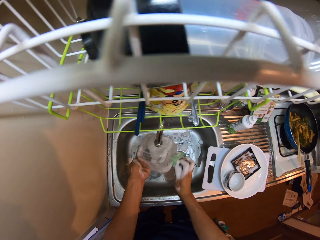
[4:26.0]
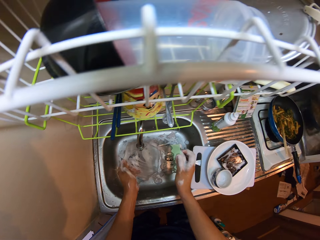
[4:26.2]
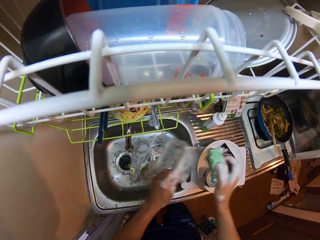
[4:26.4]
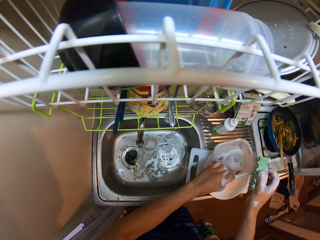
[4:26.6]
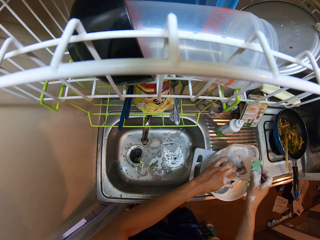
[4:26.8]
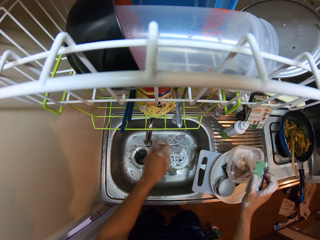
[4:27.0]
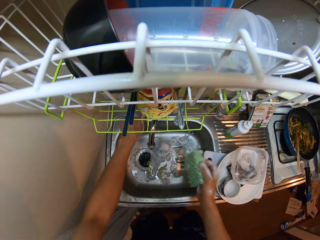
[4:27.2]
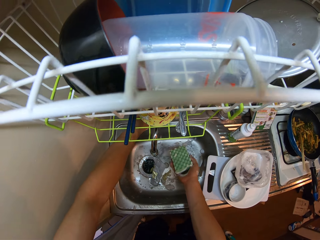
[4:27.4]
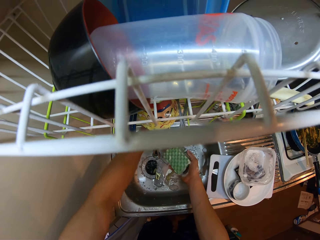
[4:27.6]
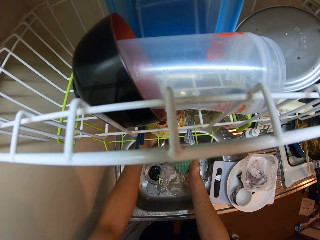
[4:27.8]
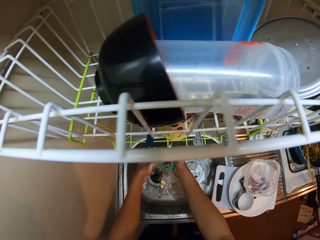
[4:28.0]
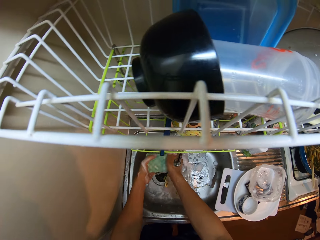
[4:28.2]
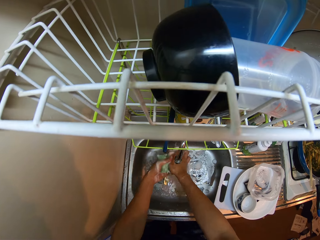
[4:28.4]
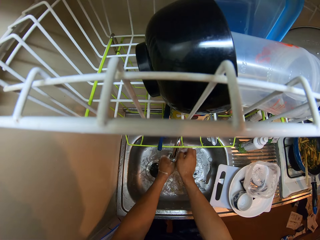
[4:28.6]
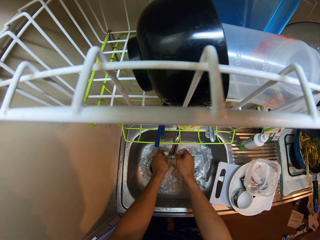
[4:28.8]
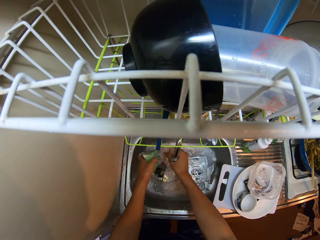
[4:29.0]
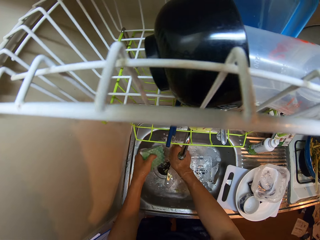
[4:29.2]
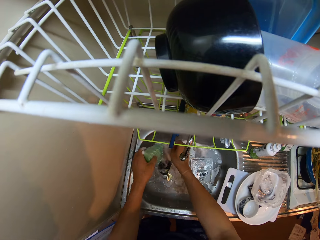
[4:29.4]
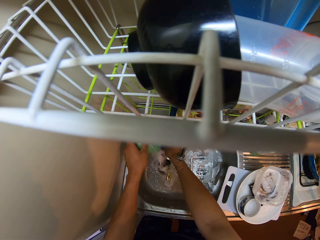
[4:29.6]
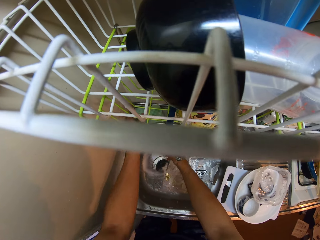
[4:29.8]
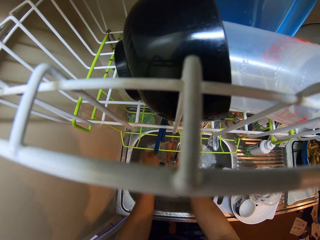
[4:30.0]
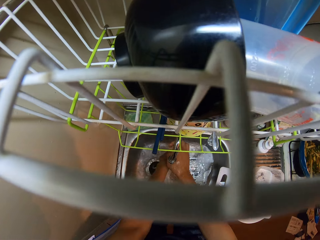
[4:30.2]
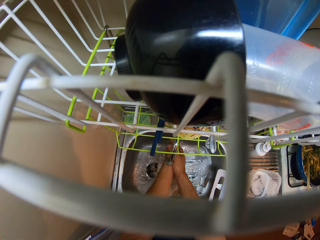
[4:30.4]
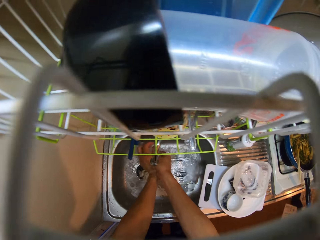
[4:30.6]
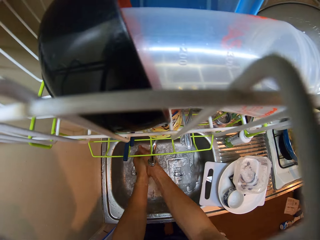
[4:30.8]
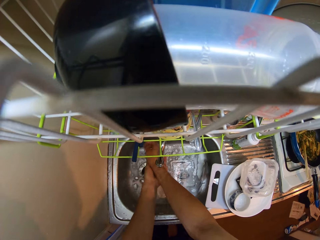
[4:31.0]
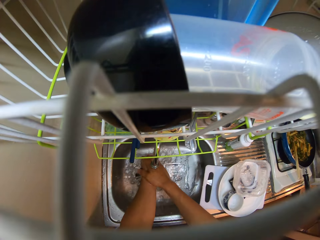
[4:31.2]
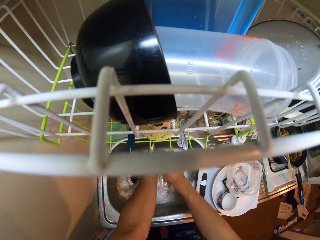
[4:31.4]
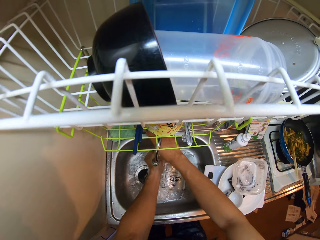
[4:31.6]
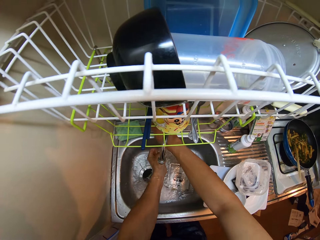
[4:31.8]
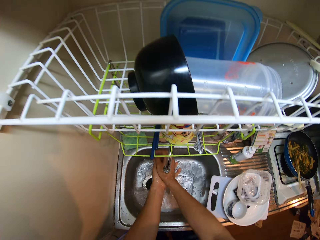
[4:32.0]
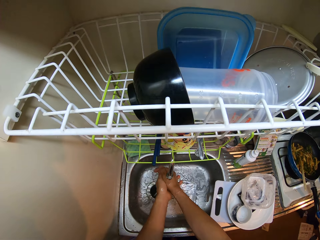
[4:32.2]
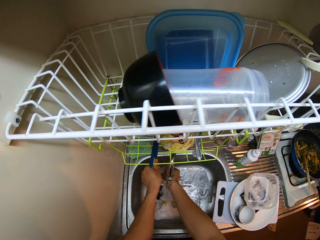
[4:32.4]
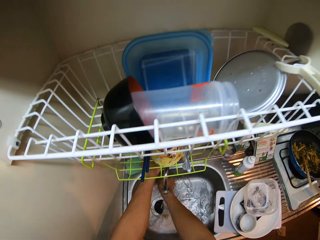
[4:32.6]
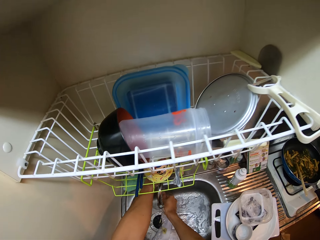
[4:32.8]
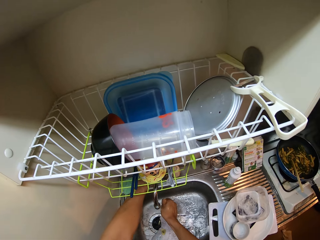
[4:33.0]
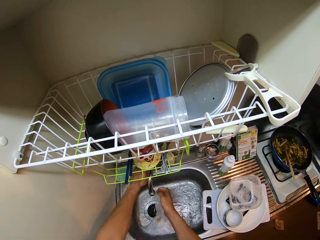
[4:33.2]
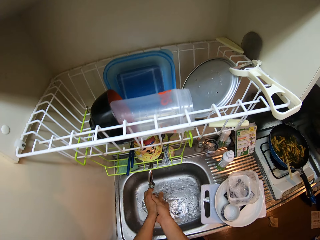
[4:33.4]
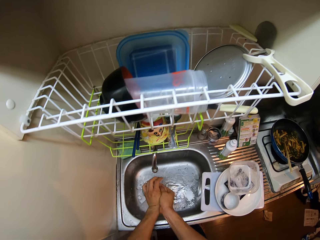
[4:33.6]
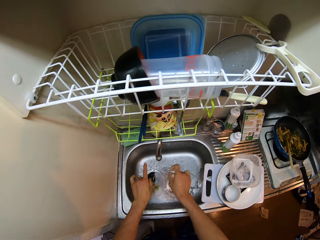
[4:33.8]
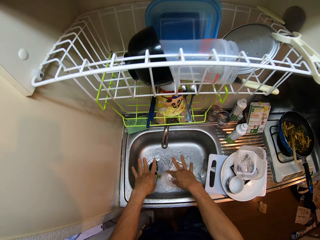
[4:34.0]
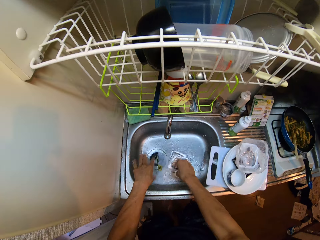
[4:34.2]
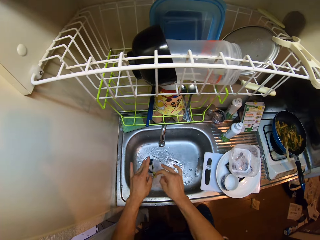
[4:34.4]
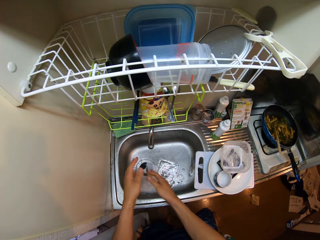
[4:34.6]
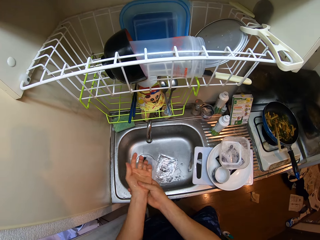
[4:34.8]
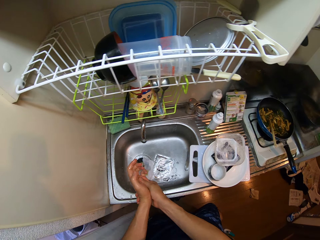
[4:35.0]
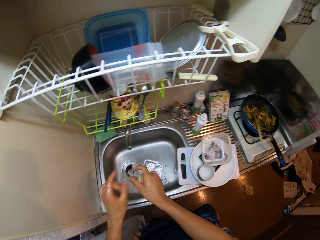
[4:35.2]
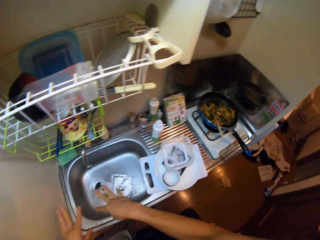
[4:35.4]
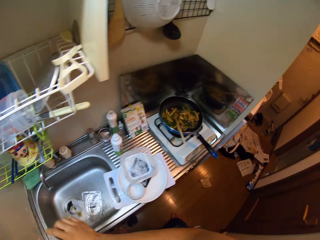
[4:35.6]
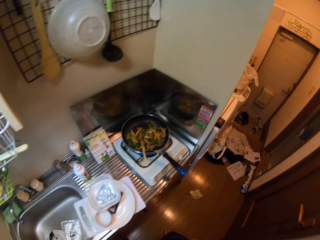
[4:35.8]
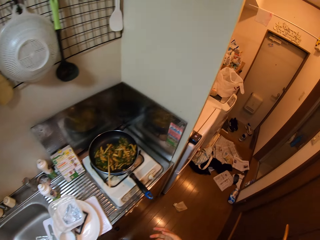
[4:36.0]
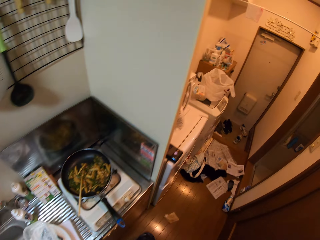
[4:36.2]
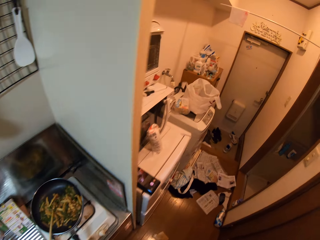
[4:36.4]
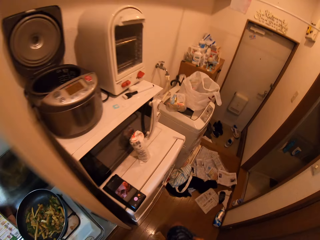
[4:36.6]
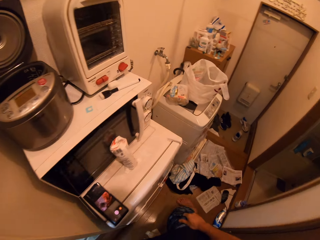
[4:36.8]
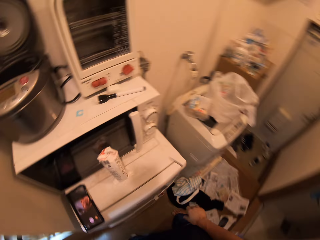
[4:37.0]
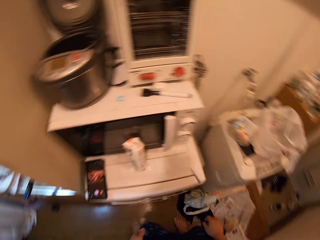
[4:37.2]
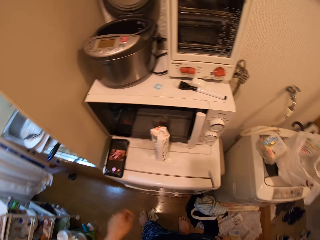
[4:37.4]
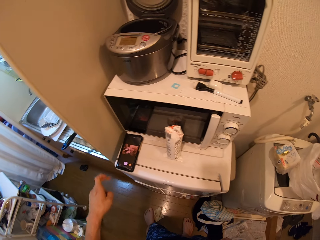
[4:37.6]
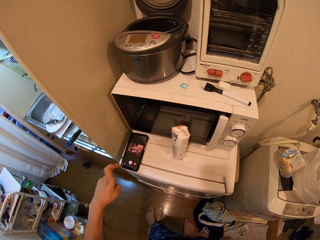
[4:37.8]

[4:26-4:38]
The camera wearer drops the plastic bowl on the plate. She turns on the tap with her left hand. She rinses the foam. She rinses her two hands. She turns off the tap. She dusts her finger.
